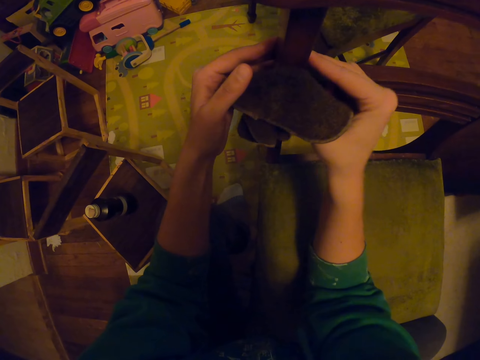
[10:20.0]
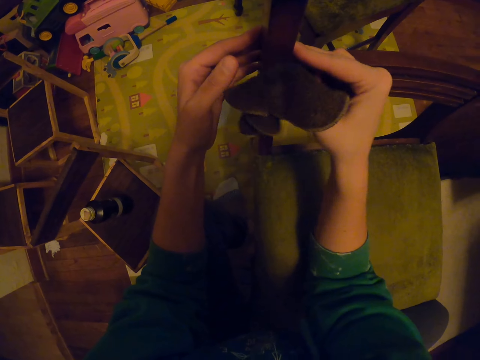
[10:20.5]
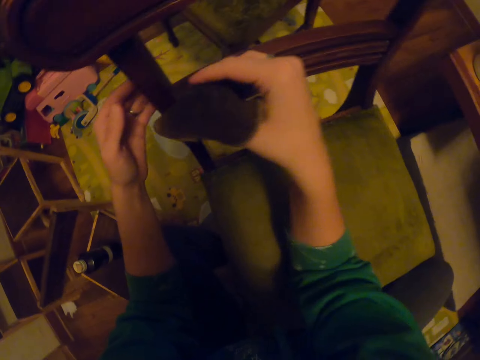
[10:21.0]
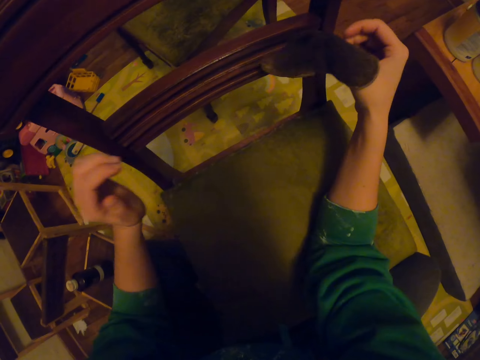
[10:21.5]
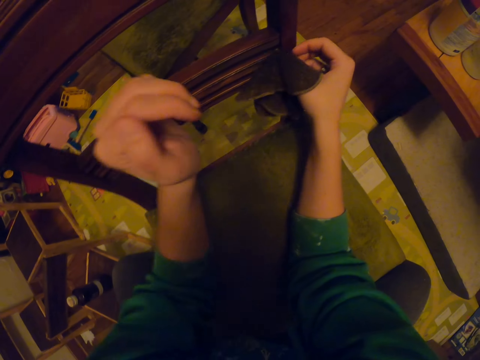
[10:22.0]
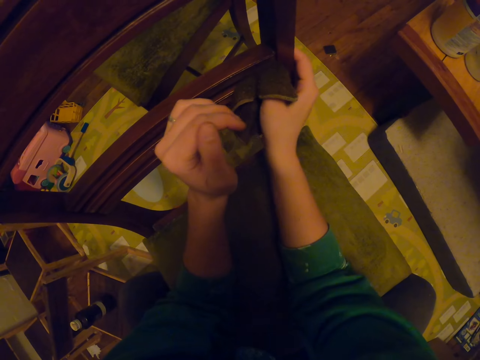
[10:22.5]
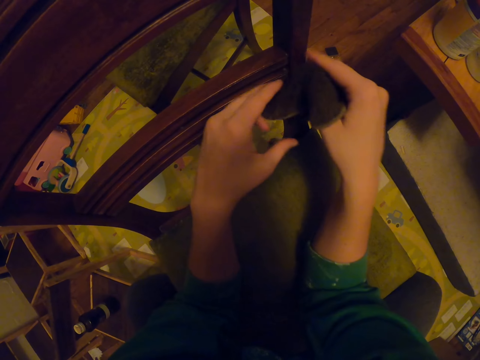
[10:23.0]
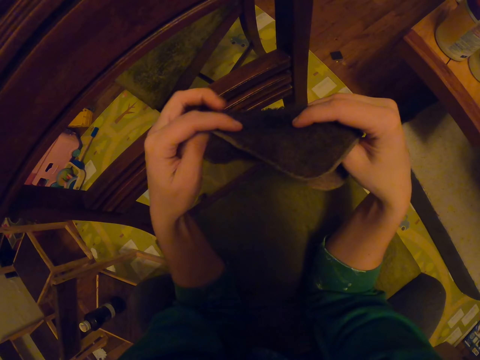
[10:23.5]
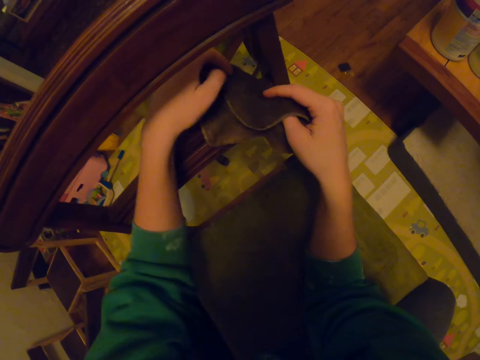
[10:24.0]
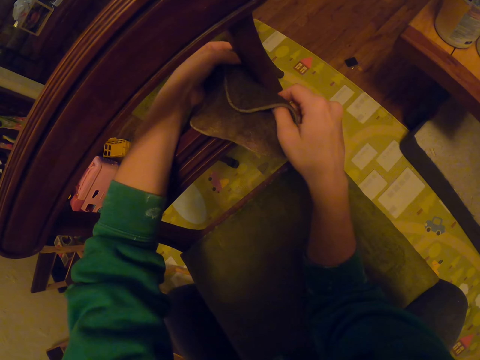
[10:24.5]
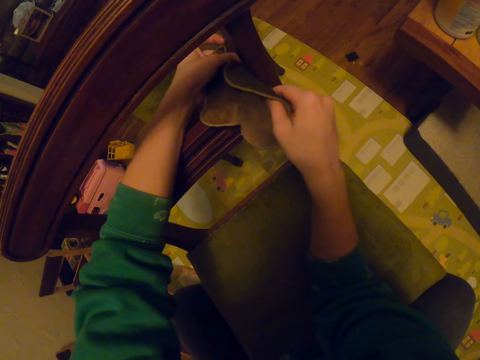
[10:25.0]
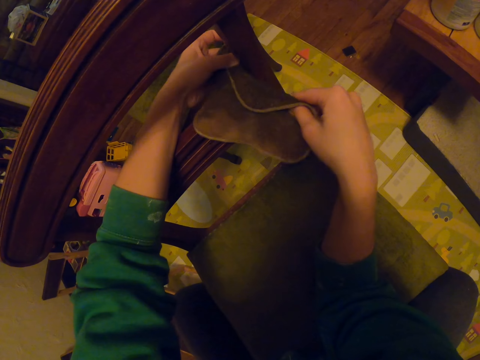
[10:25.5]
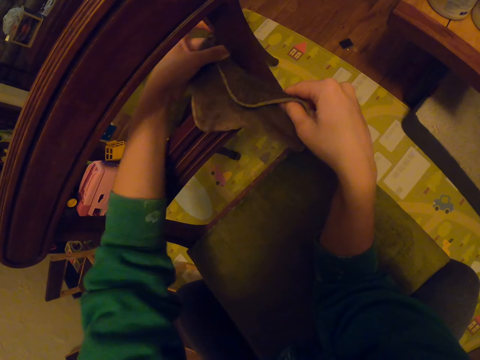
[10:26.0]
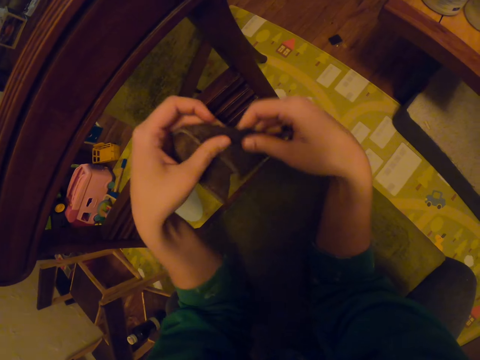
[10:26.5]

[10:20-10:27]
The camera wearer wipes the chair with the towel.

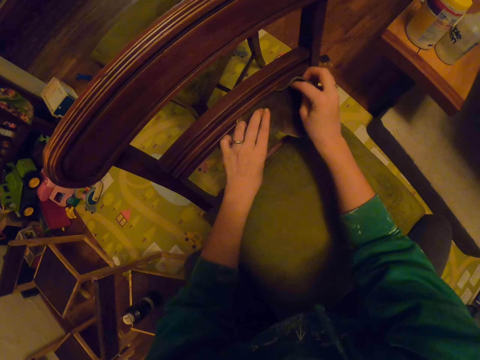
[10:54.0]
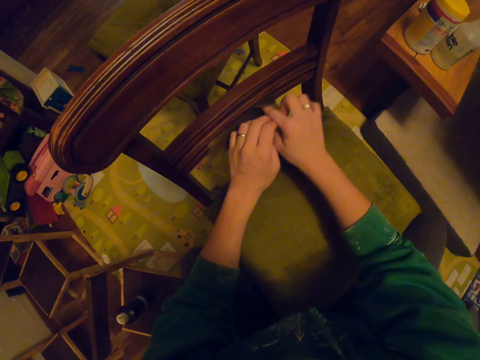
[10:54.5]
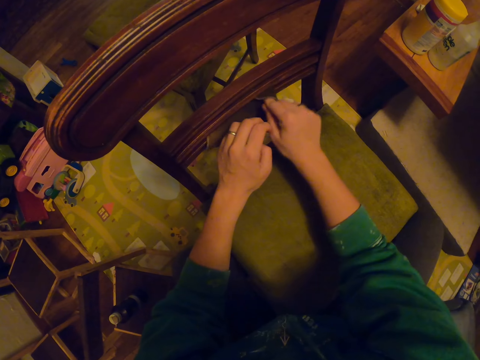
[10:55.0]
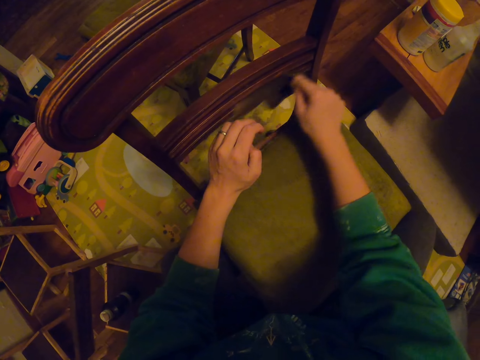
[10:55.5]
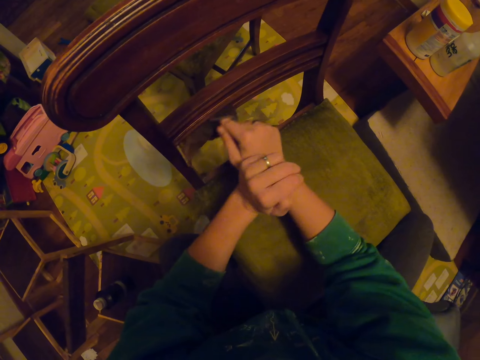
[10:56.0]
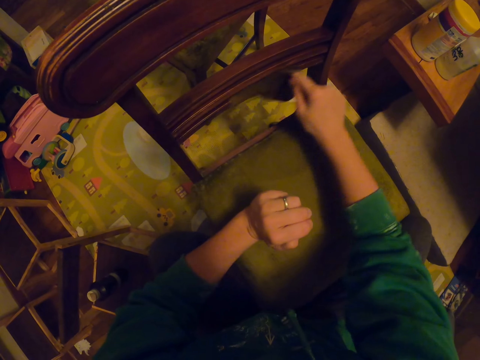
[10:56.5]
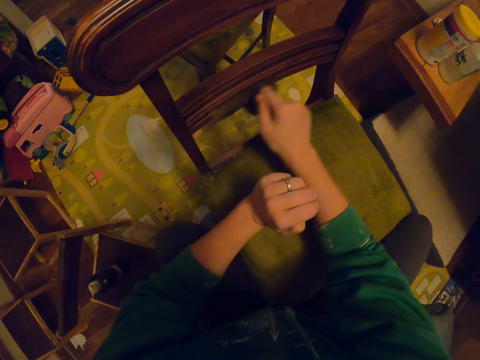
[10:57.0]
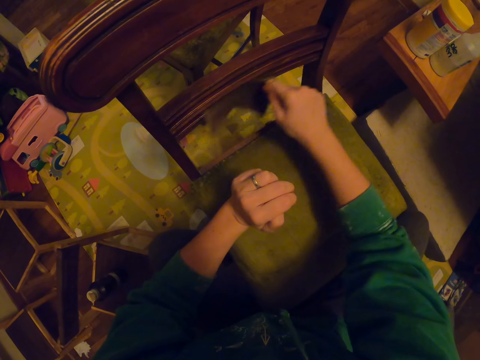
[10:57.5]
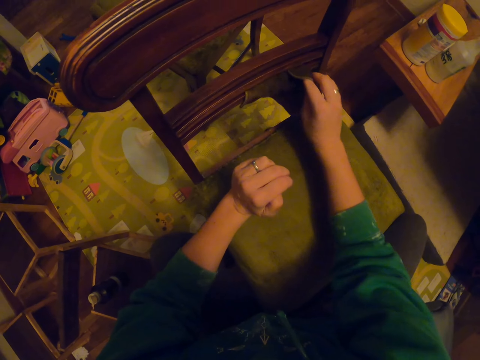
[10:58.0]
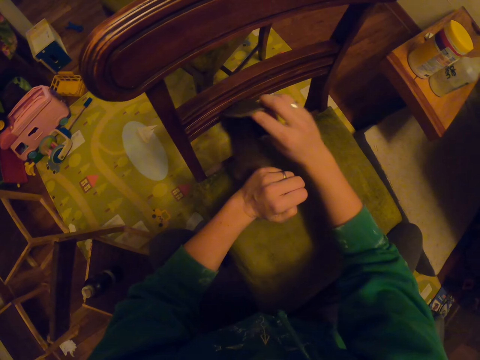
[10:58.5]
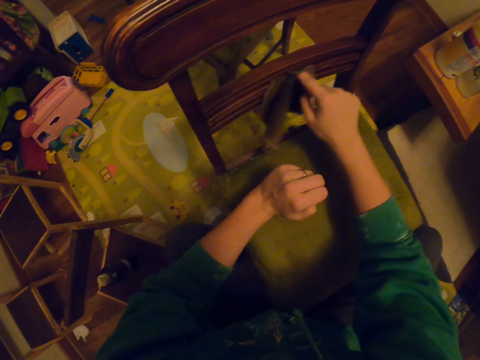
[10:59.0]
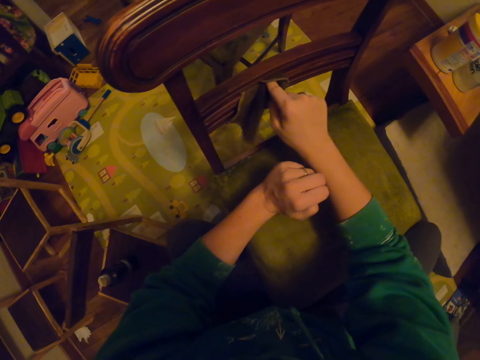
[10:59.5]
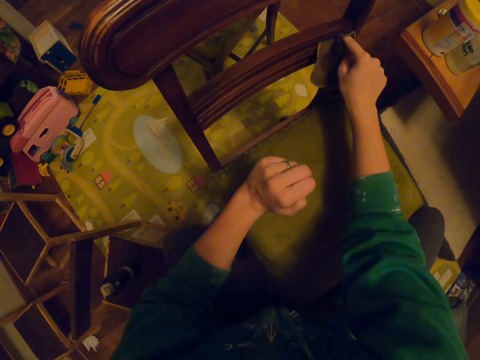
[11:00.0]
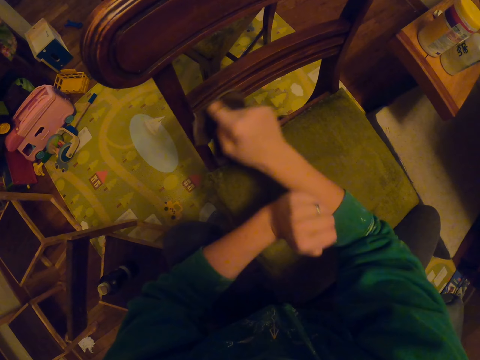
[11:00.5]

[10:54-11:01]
The camera wearer scrubs underneath the chair.

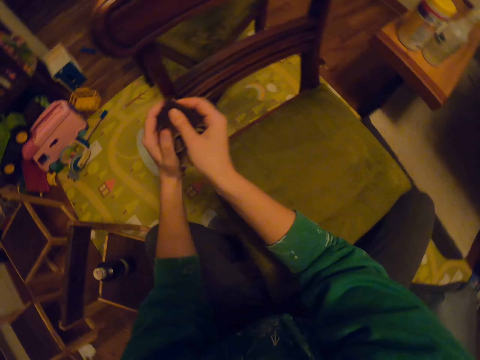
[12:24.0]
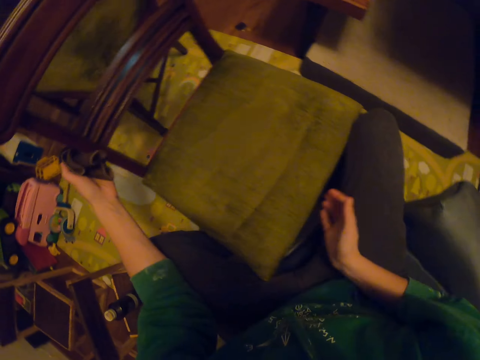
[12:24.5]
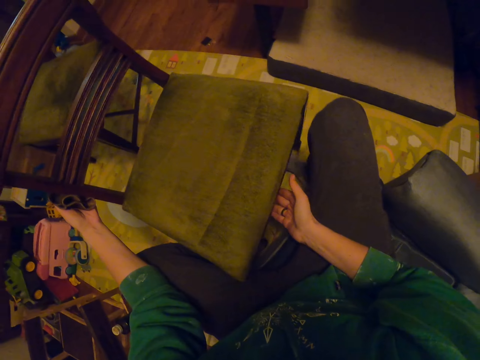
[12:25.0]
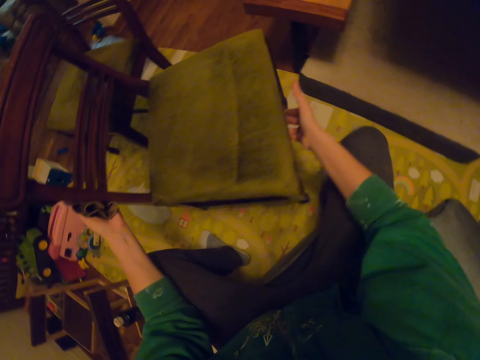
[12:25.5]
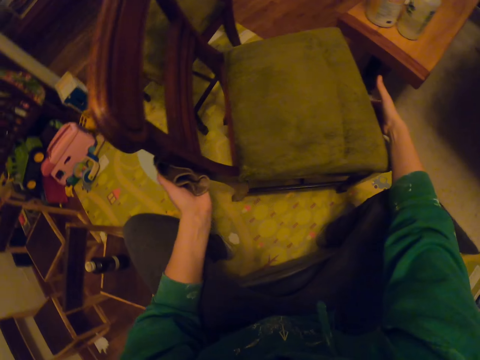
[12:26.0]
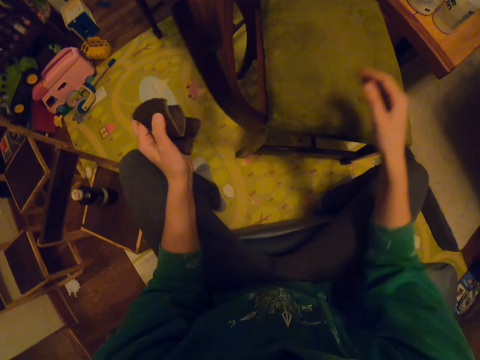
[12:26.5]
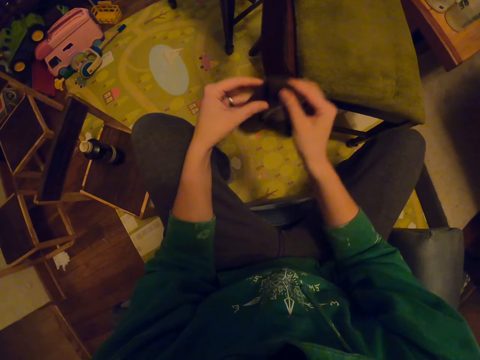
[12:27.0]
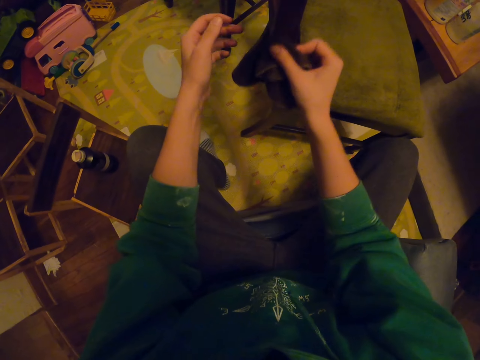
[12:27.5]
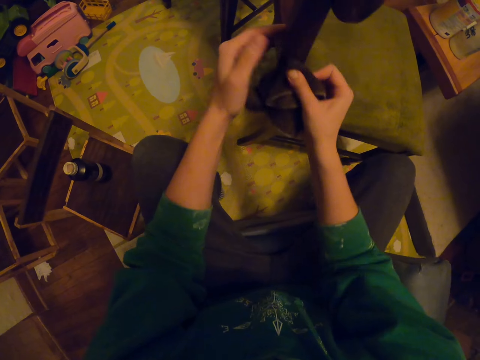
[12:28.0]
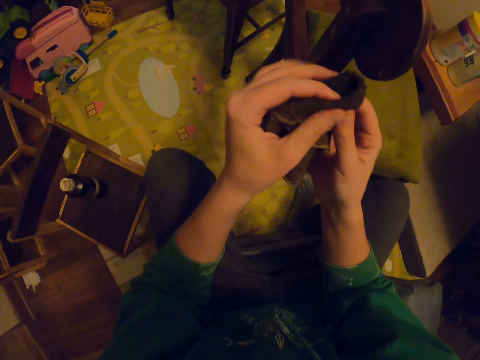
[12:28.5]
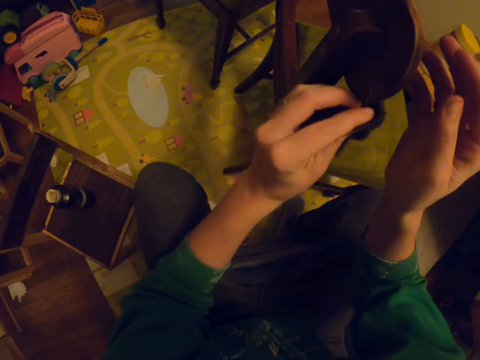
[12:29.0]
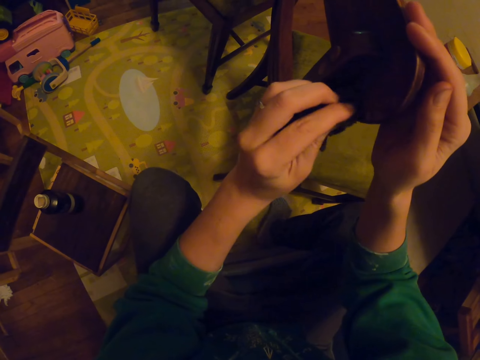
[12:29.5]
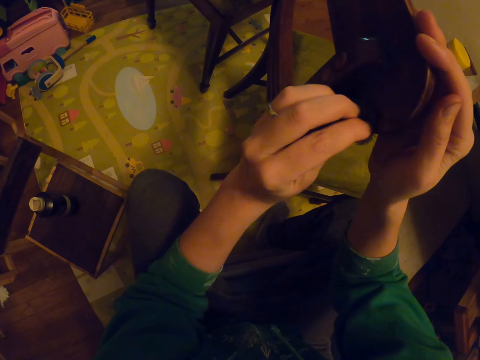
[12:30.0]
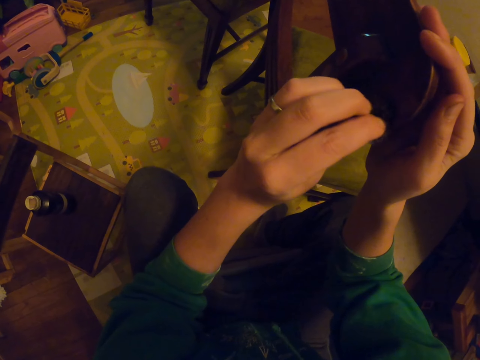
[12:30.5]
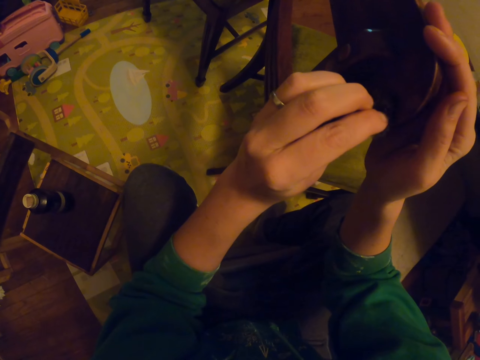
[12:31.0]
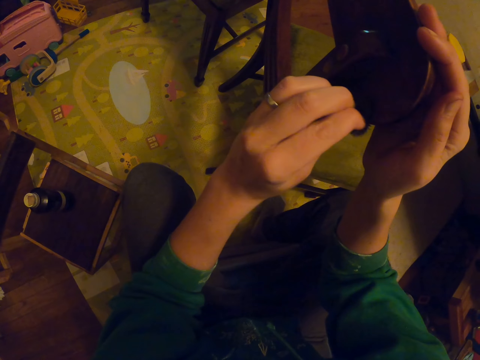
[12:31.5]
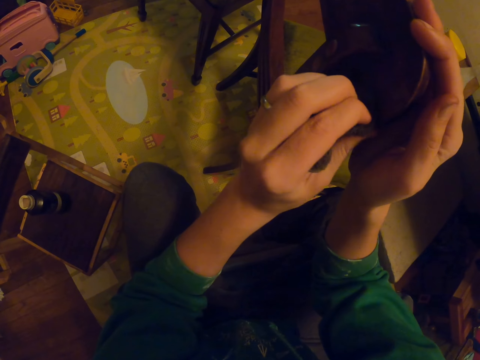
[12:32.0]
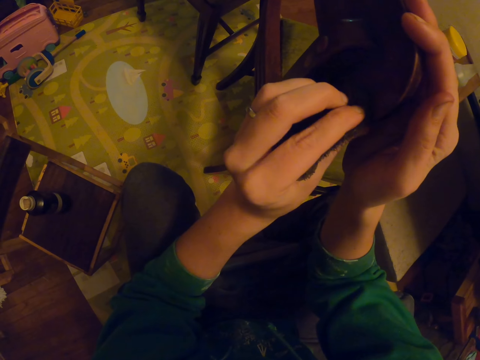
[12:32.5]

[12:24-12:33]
The camera wearer moves the chair. They wipe the chair with a towel.

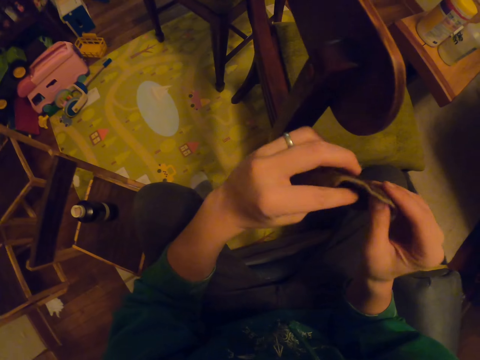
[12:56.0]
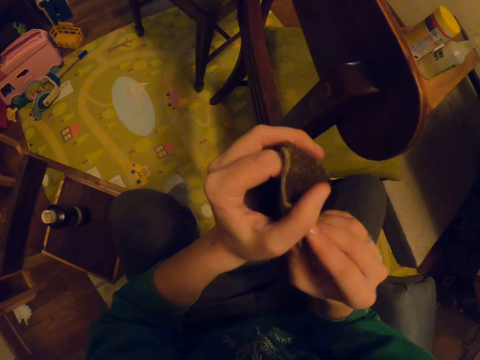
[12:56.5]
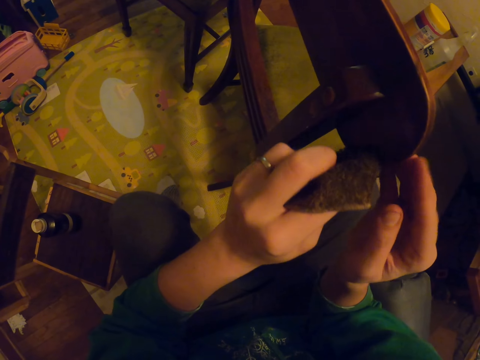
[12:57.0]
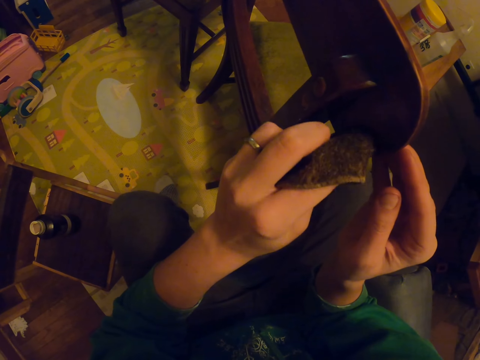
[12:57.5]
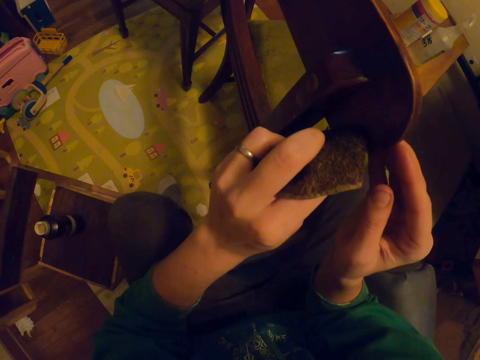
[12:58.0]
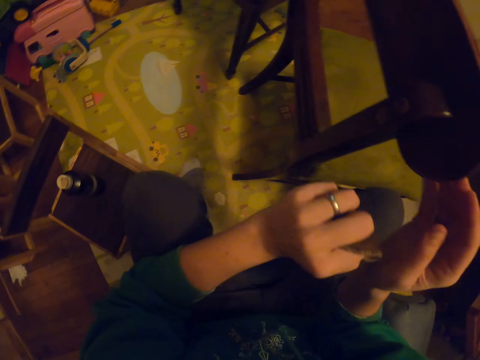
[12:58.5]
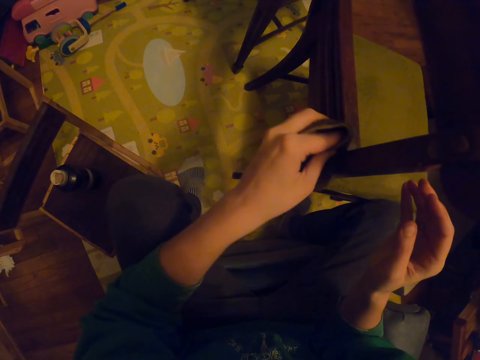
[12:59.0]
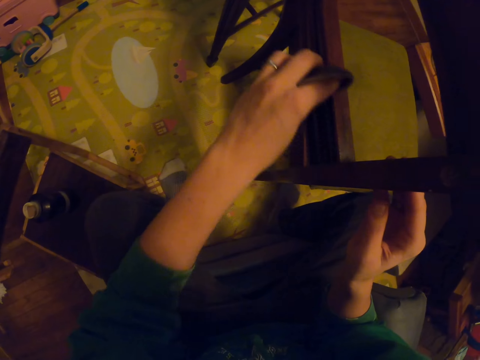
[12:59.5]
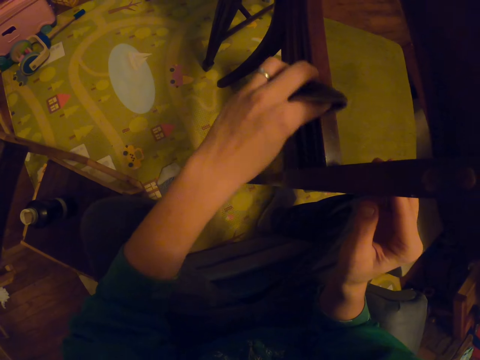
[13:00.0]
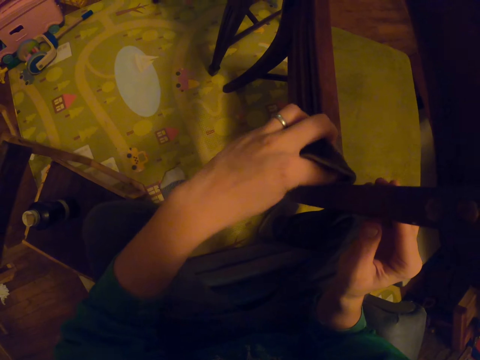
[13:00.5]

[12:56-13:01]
The camera wearer is scrubbing the chair with his hands.
